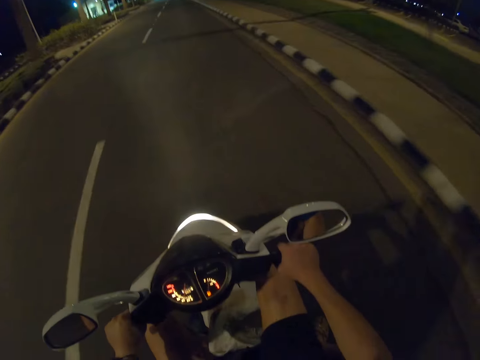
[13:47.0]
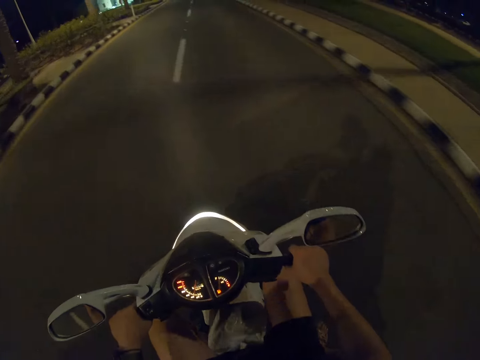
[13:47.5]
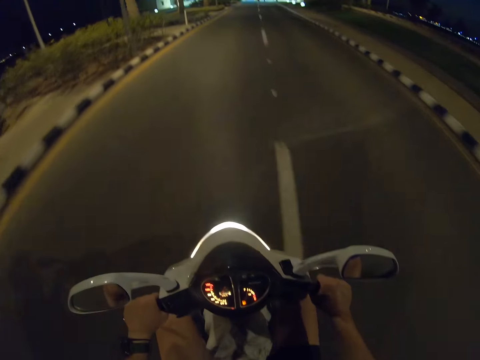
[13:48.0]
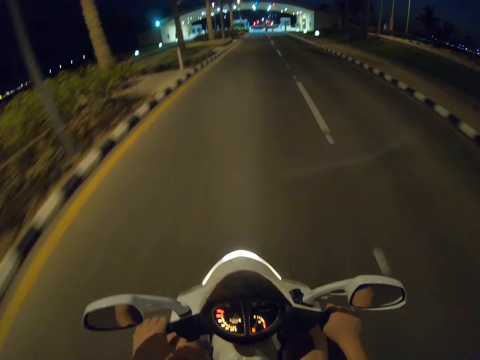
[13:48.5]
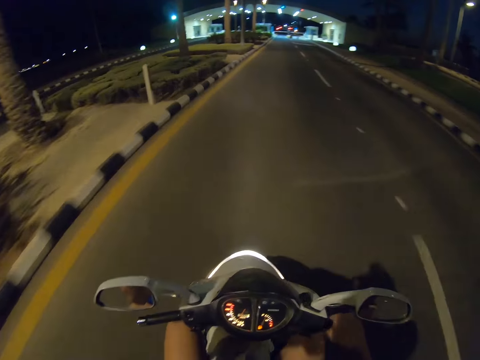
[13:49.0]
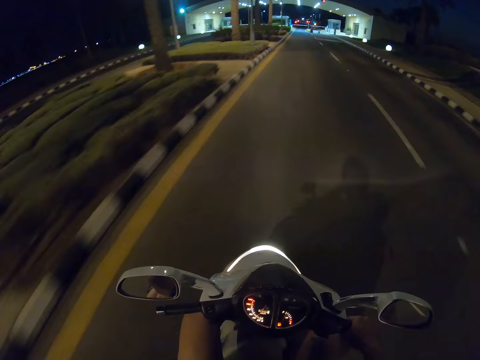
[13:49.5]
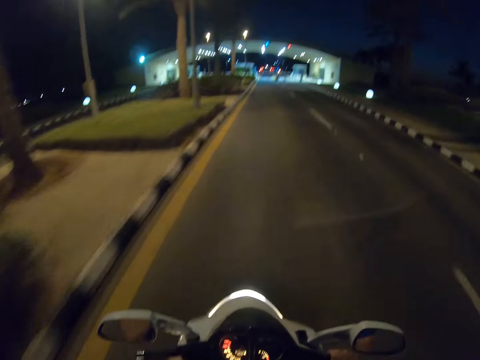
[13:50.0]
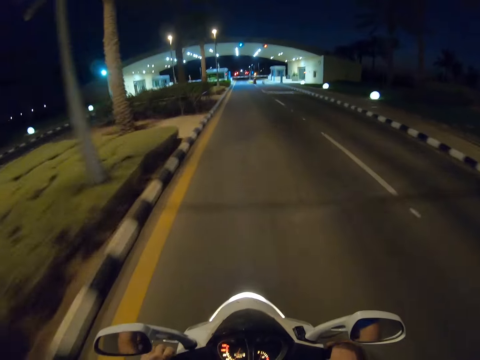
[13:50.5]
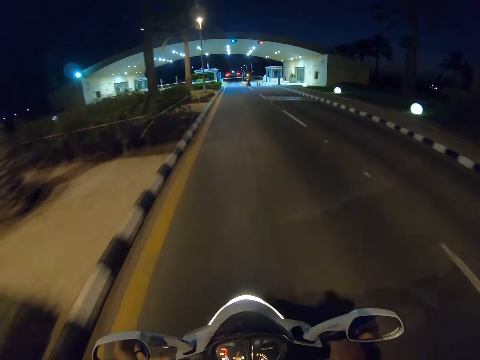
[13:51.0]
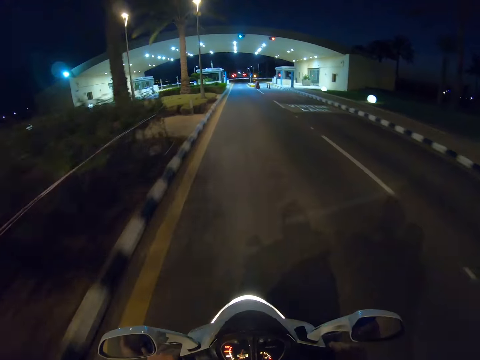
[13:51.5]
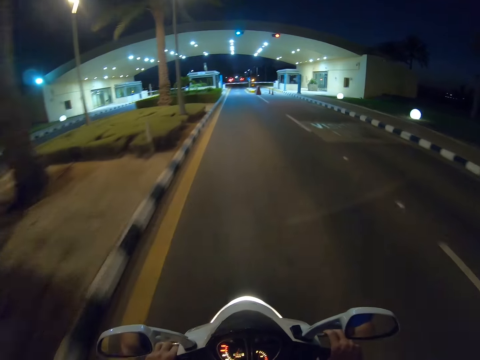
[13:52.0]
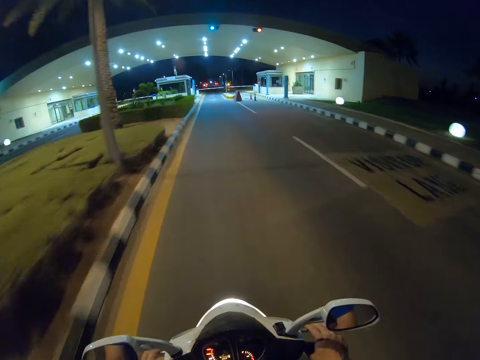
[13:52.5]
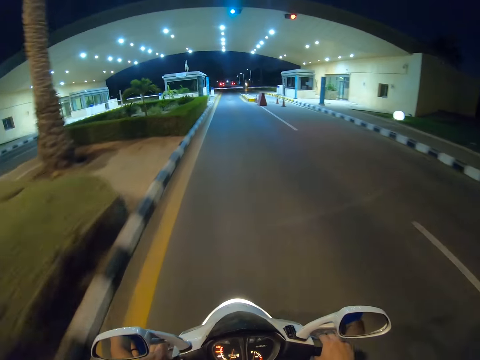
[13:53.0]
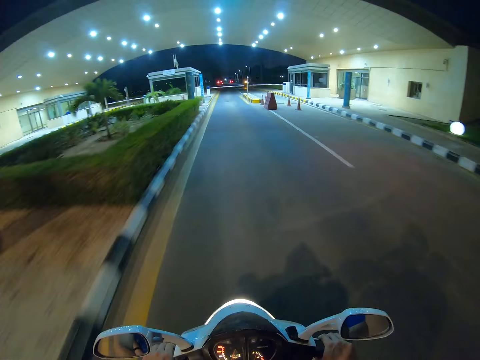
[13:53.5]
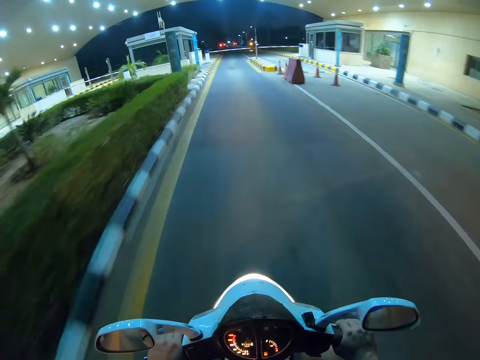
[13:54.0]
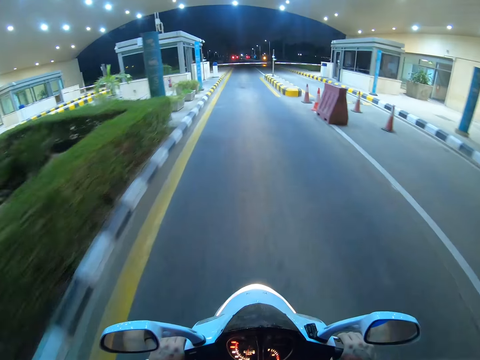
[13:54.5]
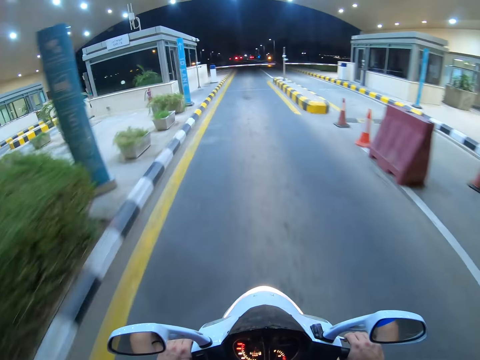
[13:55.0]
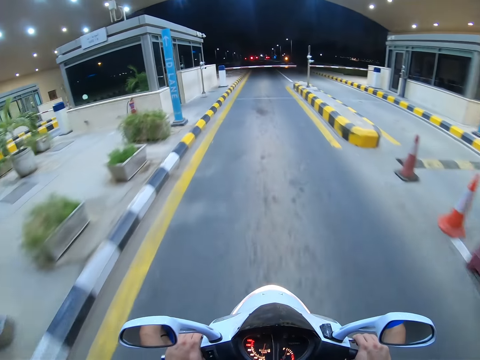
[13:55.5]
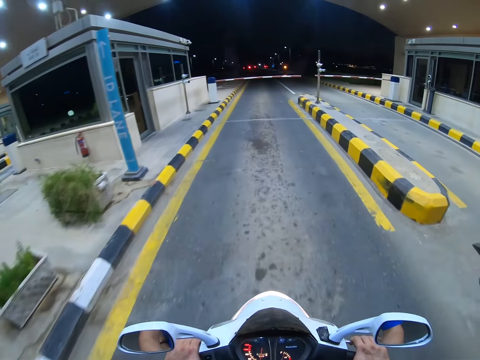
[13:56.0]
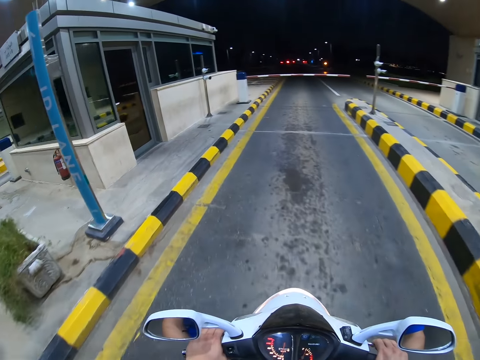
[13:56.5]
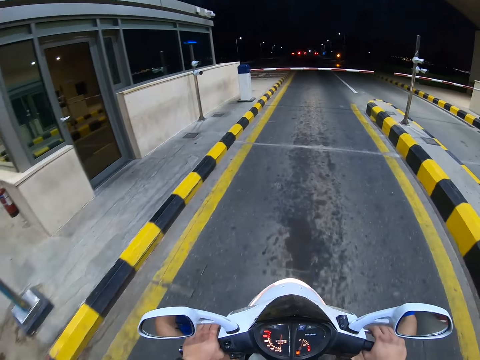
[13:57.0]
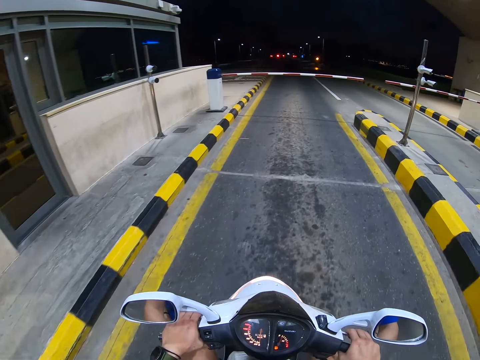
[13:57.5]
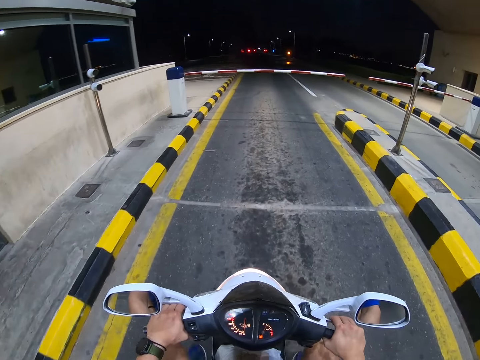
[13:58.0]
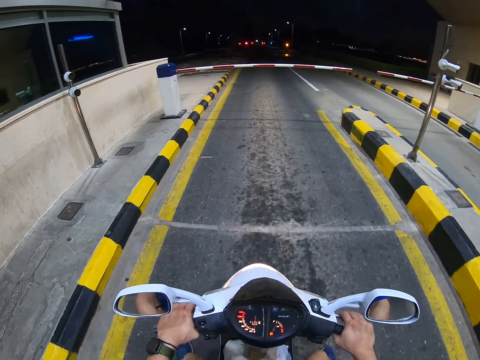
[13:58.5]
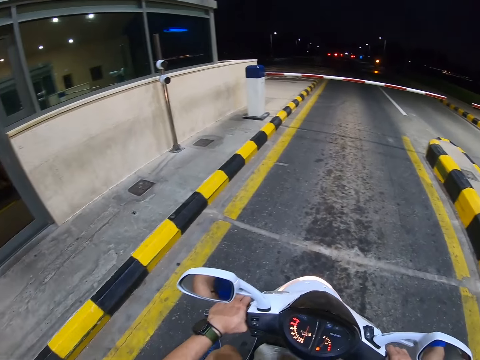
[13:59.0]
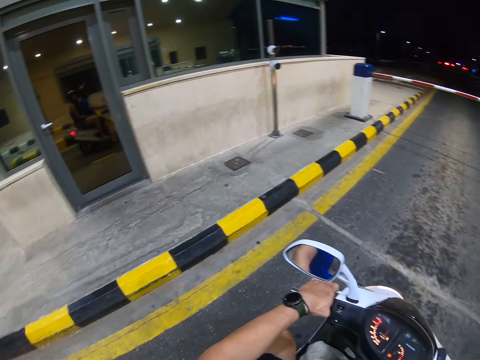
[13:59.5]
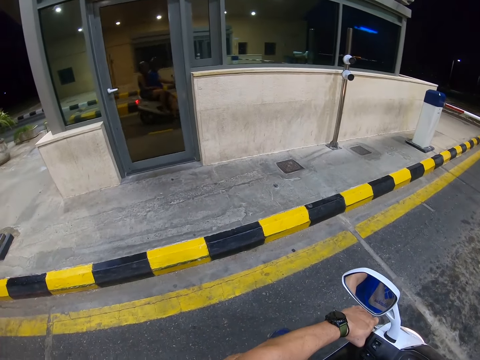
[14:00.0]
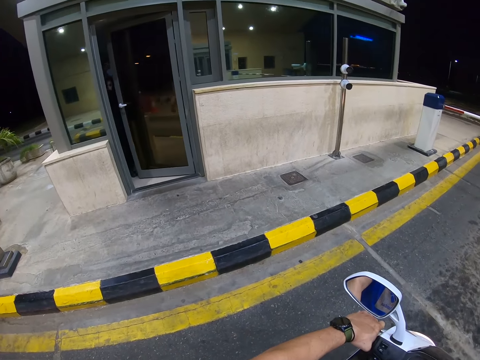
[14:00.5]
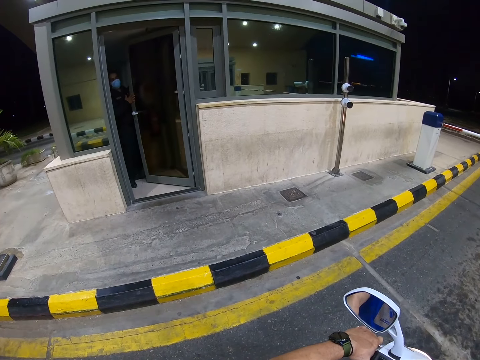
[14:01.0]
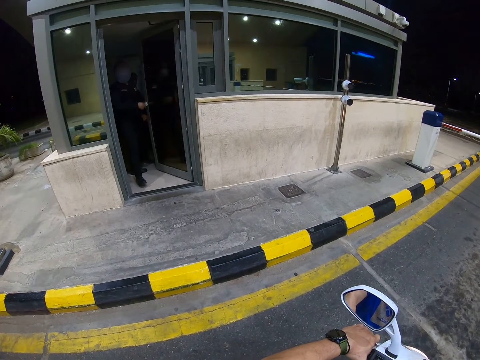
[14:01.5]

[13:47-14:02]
The camera wearer rides a motorbike. They carry a lady on the motorbike. They look around a toll station. They enter a security point.

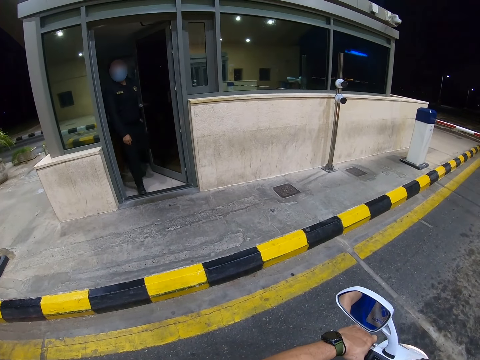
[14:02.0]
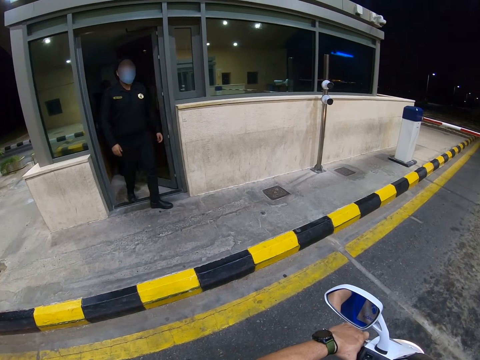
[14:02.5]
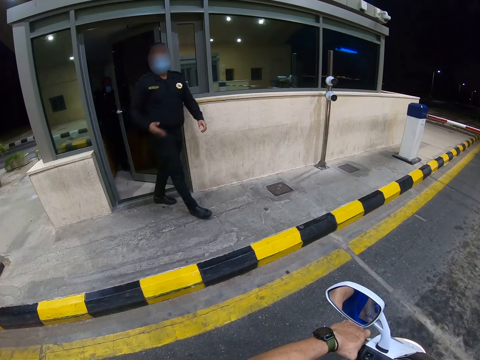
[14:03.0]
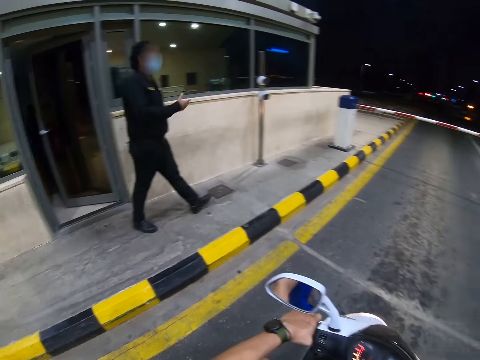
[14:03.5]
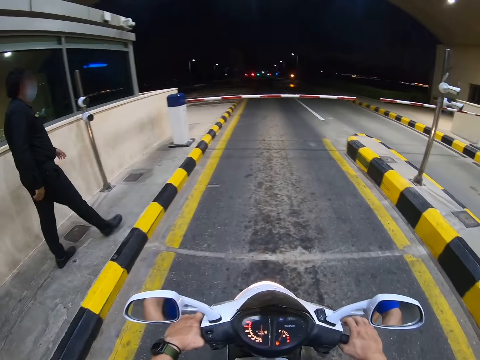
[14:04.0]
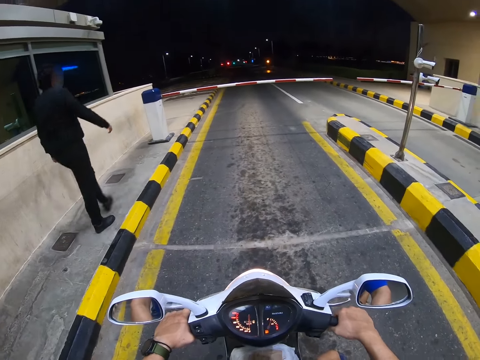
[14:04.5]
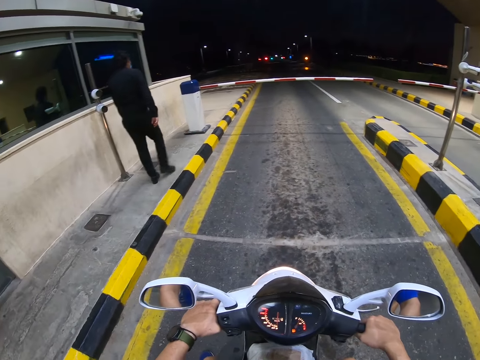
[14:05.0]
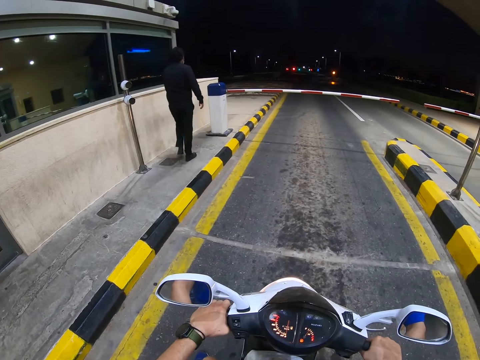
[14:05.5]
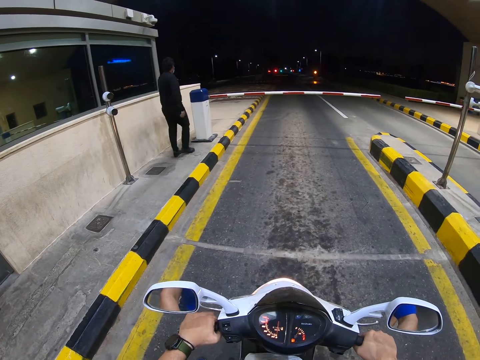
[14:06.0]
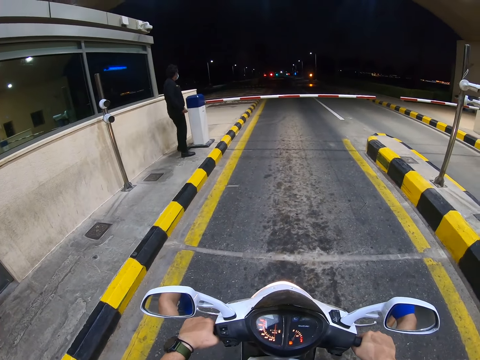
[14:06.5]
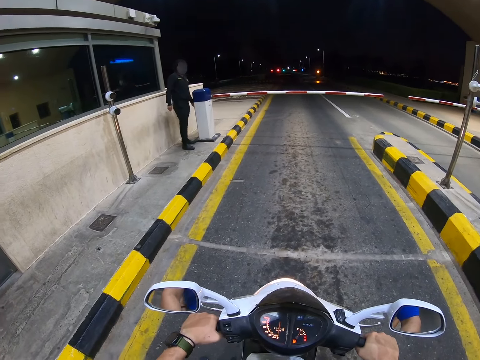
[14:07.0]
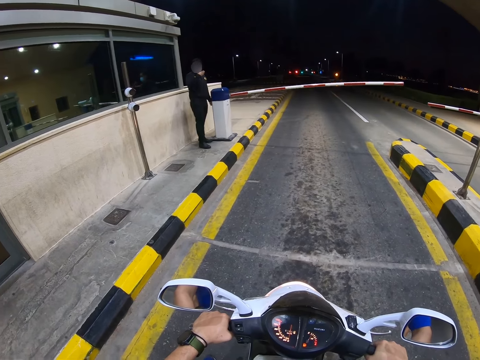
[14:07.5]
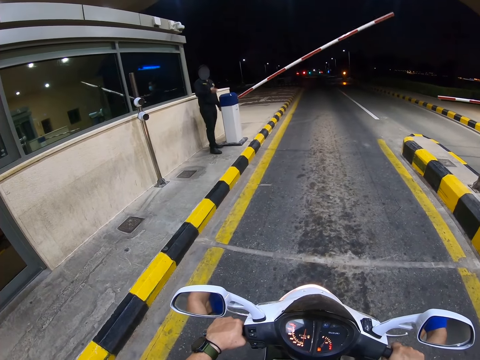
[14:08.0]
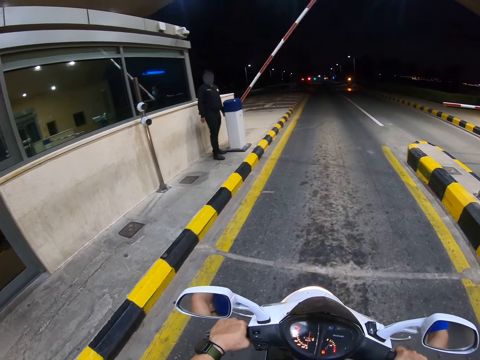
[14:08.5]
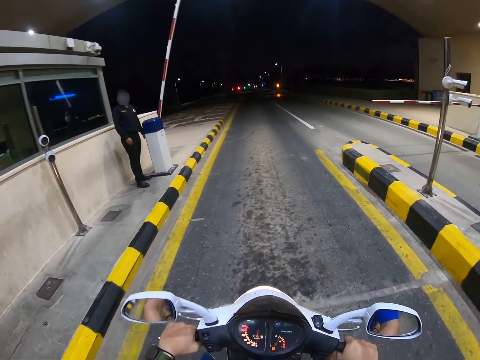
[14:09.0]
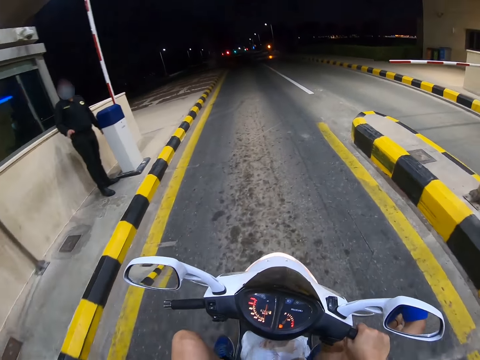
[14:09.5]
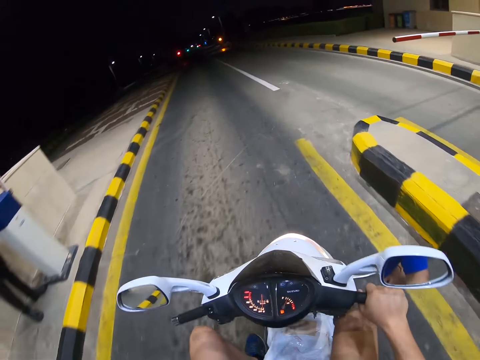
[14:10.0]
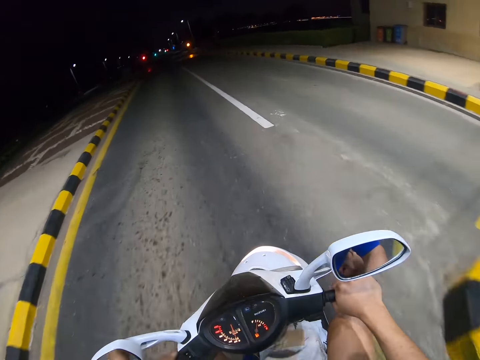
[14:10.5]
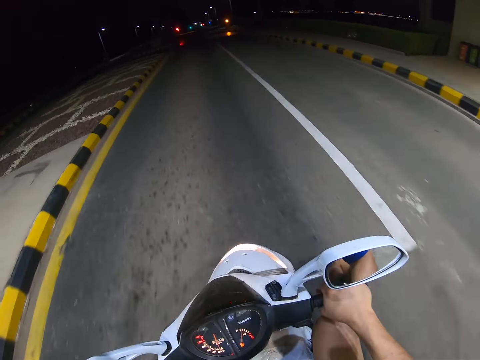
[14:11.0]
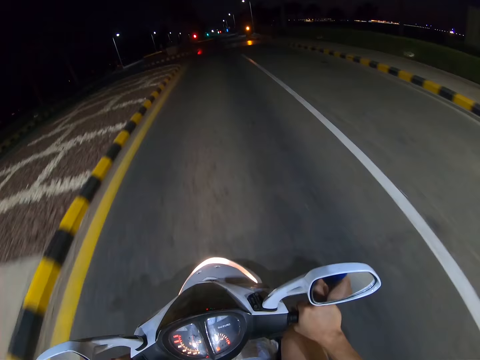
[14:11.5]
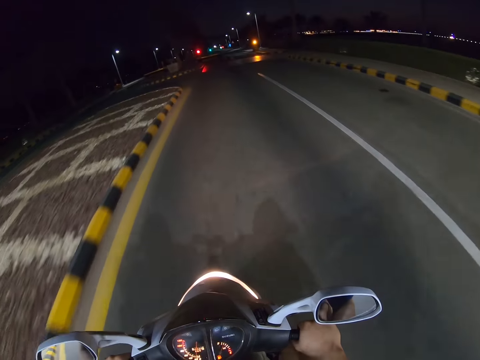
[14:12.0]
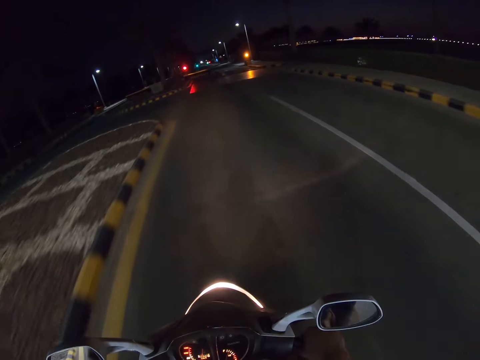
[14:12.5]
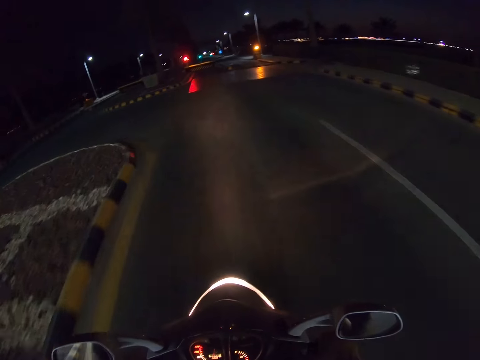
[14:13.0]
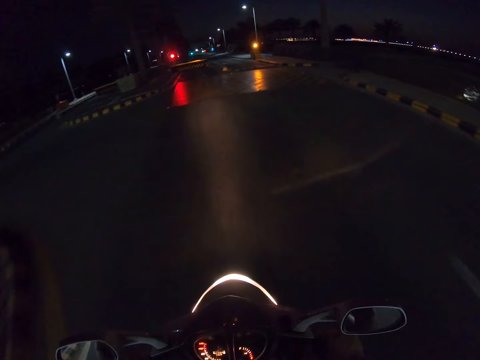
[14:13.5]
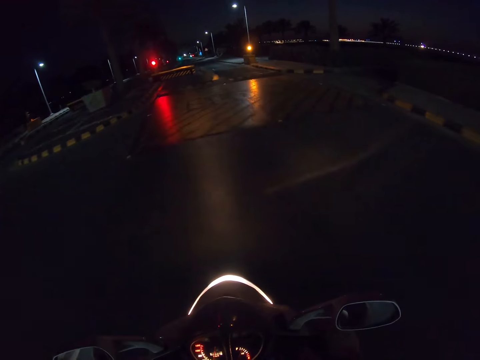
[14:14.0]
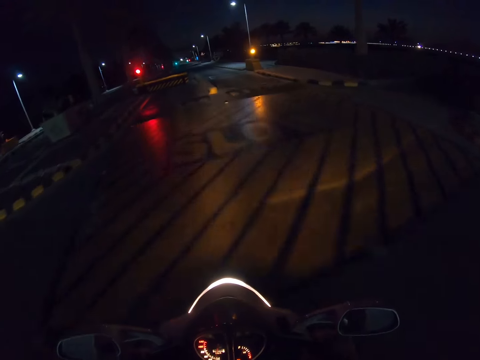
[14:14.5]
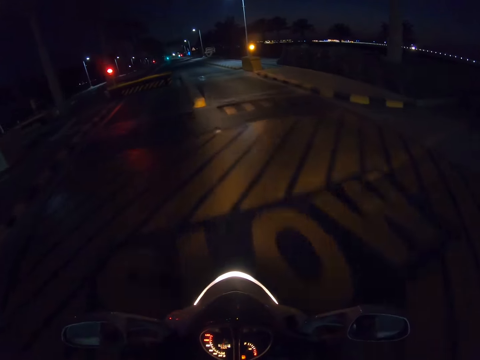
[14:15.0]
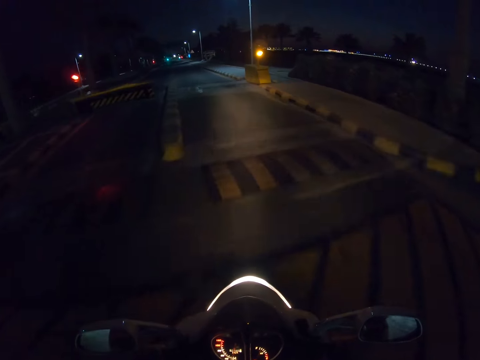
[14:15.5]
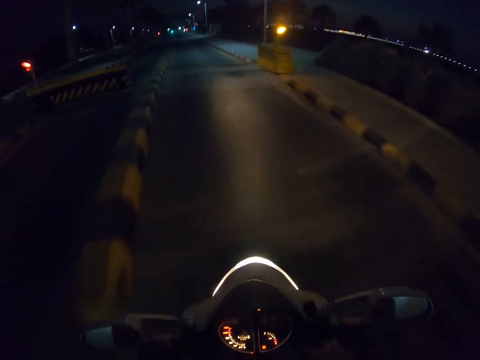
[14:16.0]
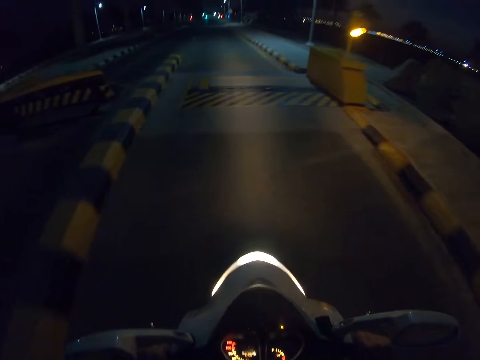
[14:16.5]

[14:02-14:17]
A man opens a door and walks around a toll station. The man signals the camera wearer and heads towards a barrier gate. The man interacts with the camera wearer. The camera wearer rides a motorbike on the toll station. They ride the motorbike on the road.
